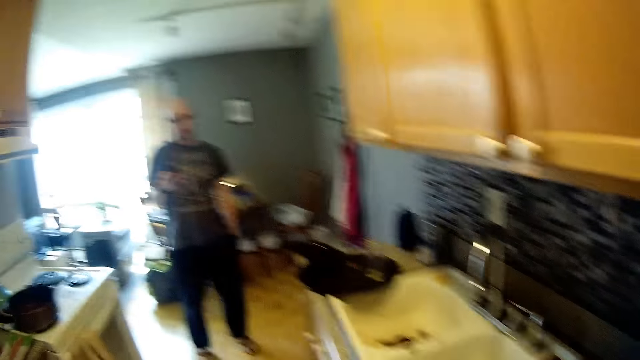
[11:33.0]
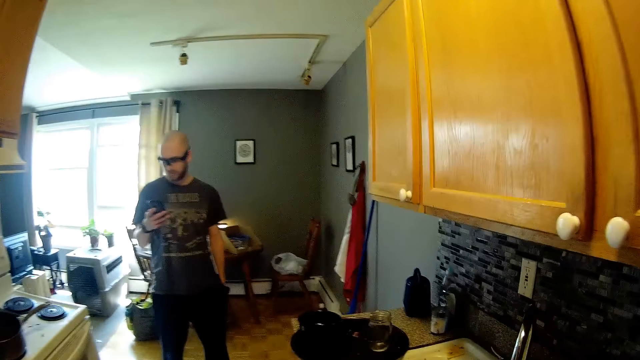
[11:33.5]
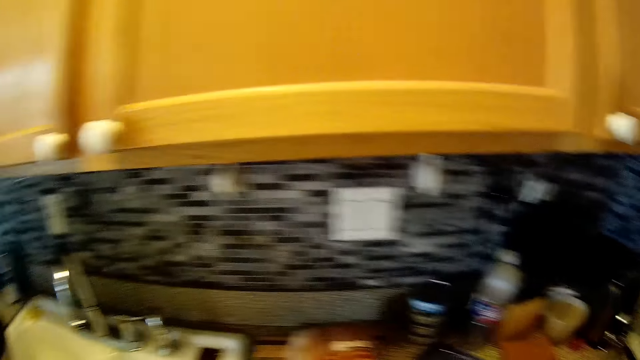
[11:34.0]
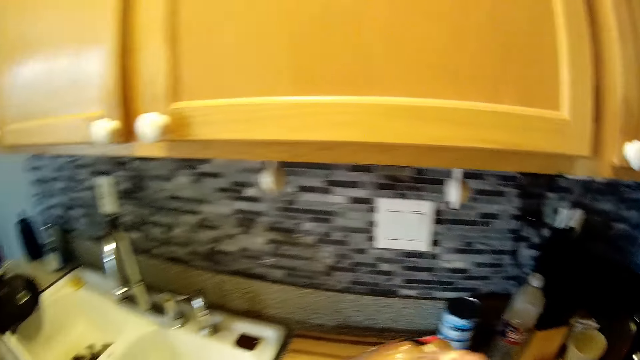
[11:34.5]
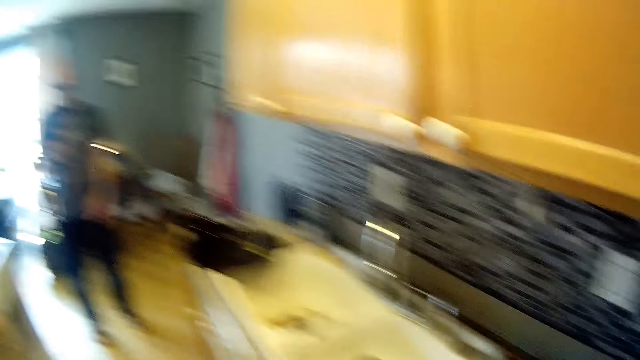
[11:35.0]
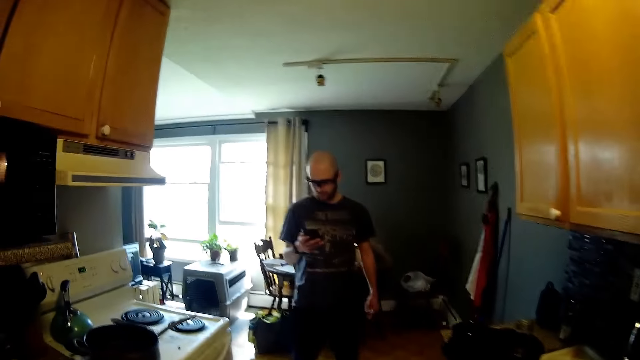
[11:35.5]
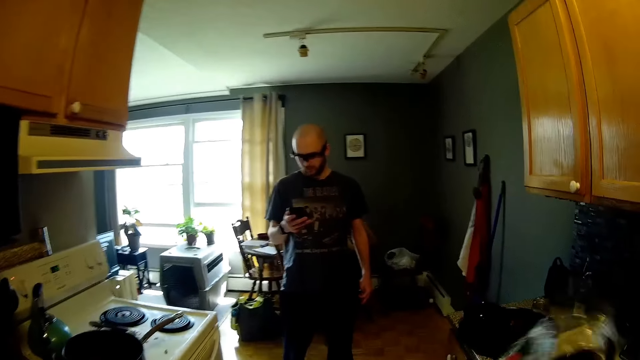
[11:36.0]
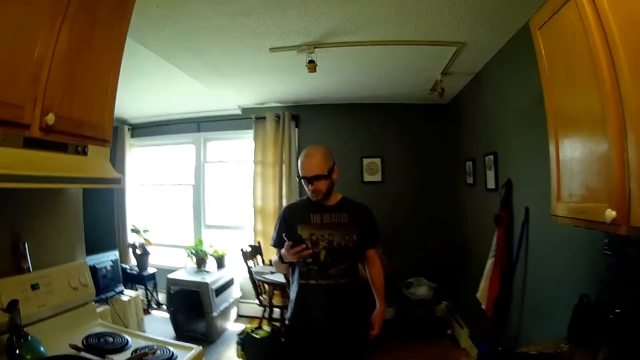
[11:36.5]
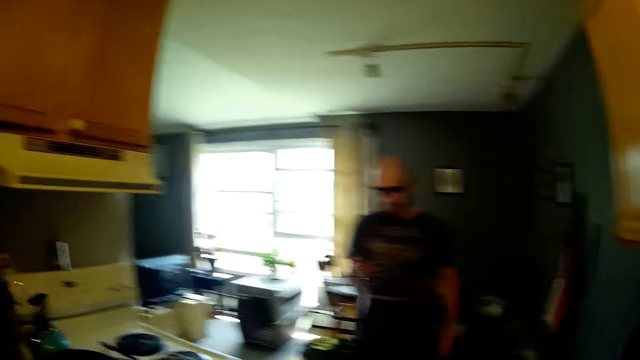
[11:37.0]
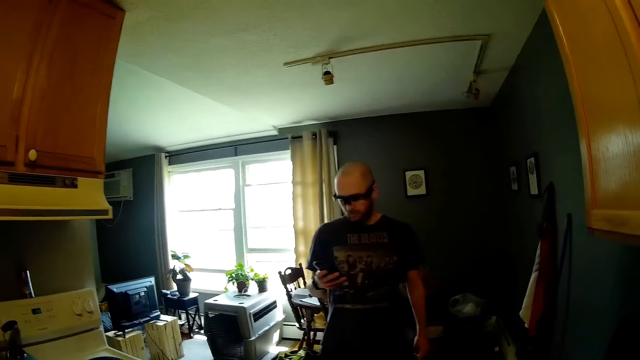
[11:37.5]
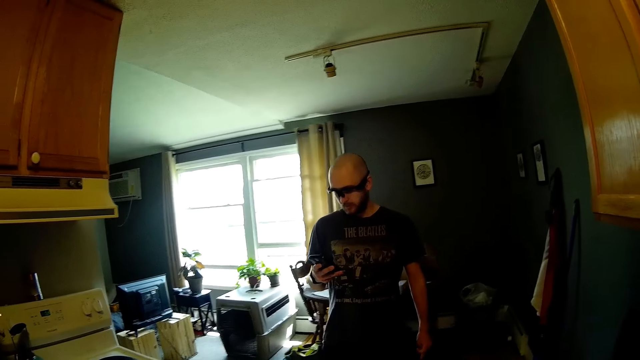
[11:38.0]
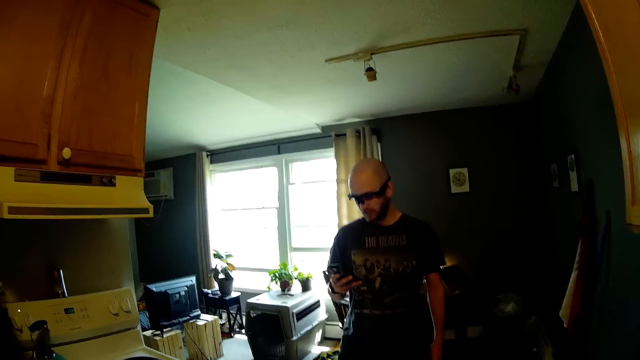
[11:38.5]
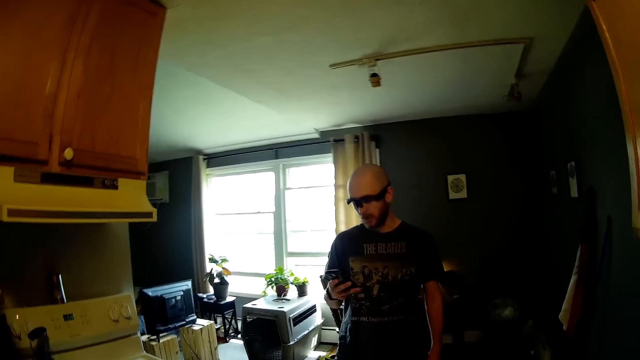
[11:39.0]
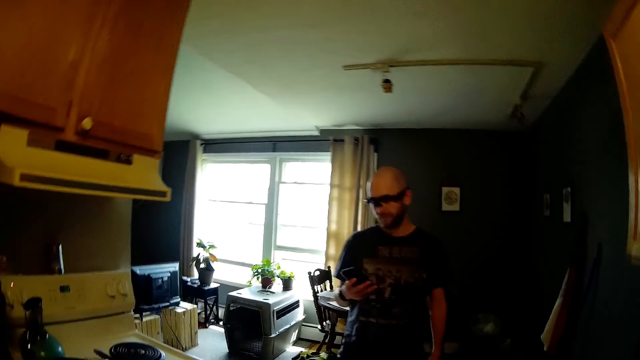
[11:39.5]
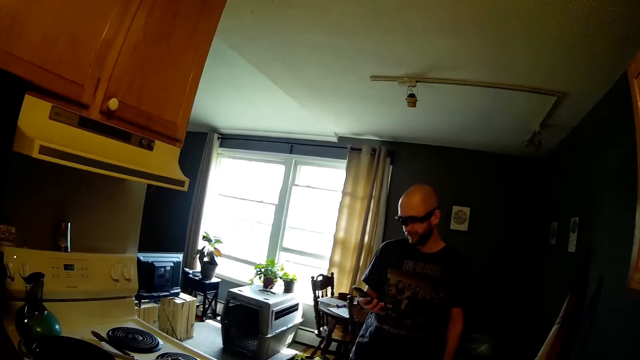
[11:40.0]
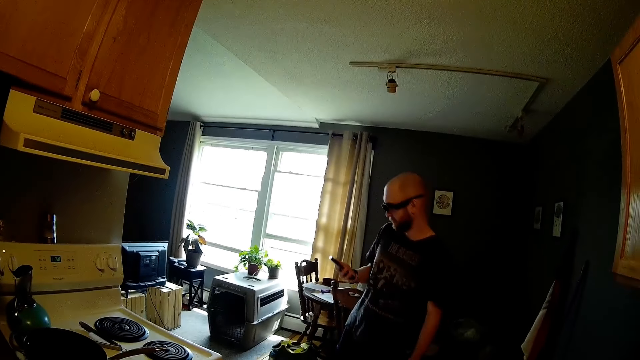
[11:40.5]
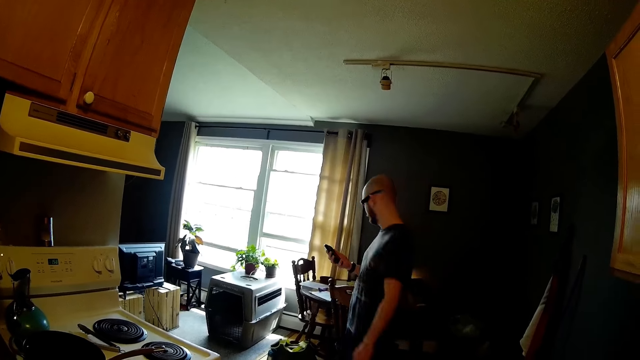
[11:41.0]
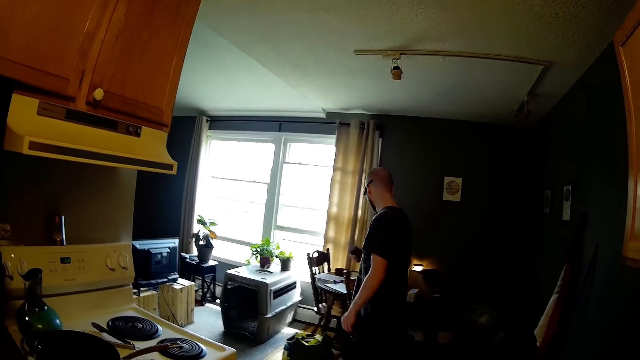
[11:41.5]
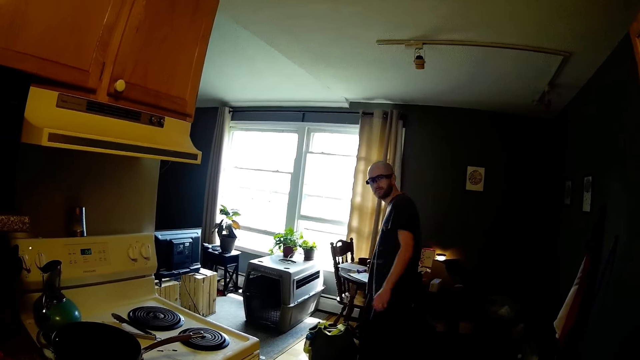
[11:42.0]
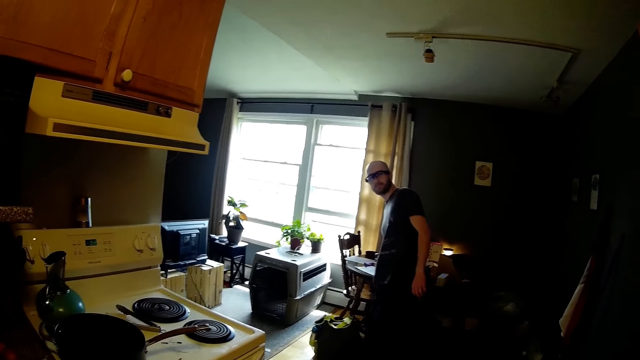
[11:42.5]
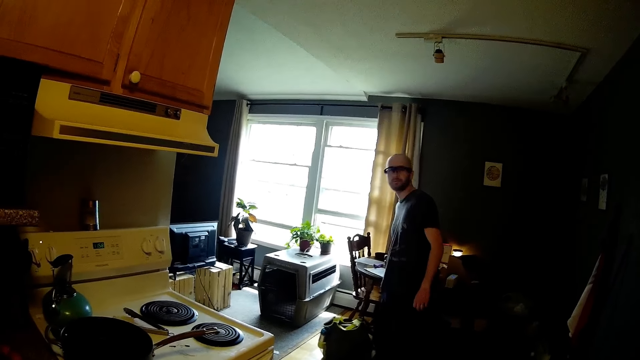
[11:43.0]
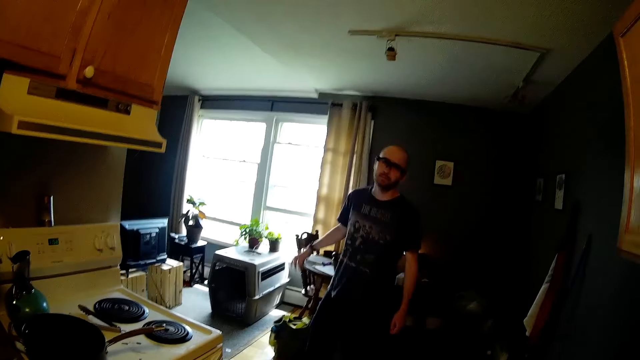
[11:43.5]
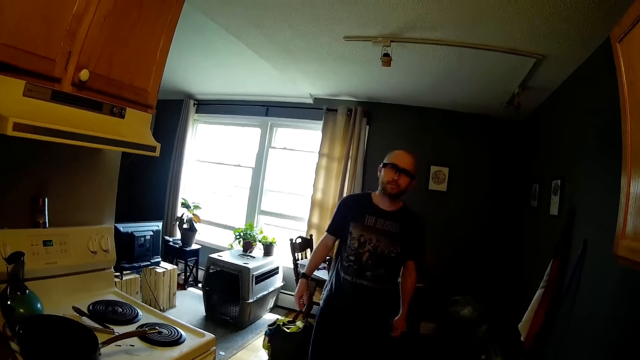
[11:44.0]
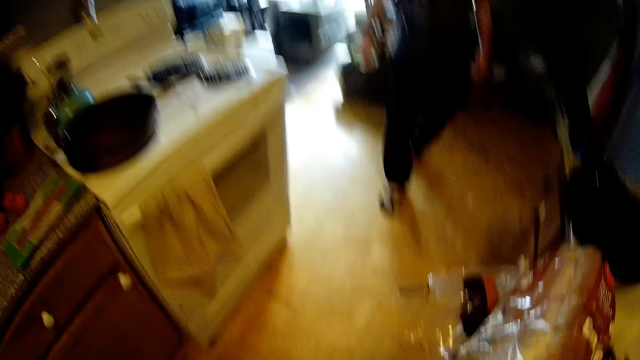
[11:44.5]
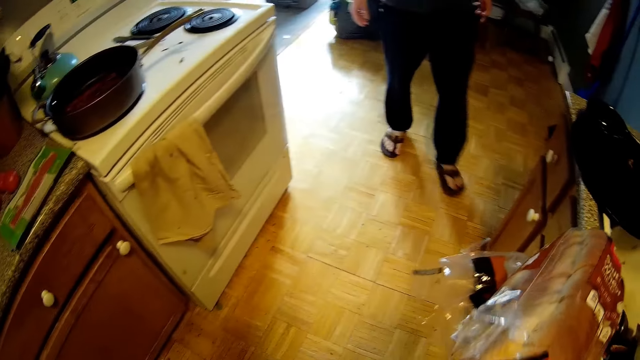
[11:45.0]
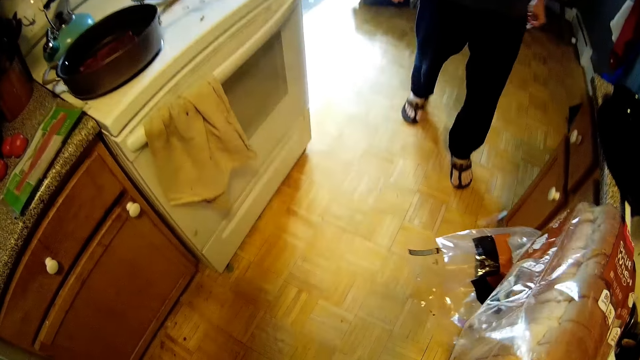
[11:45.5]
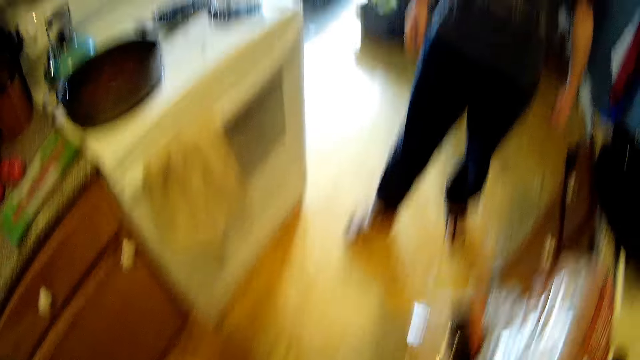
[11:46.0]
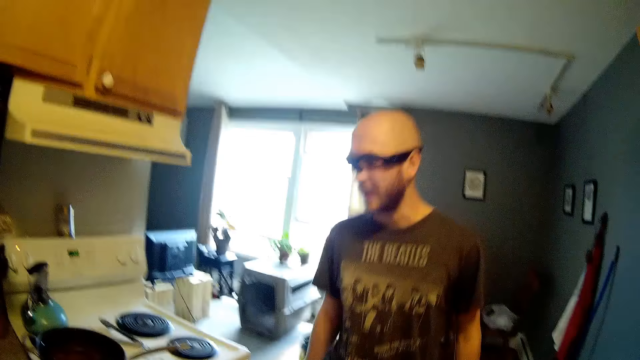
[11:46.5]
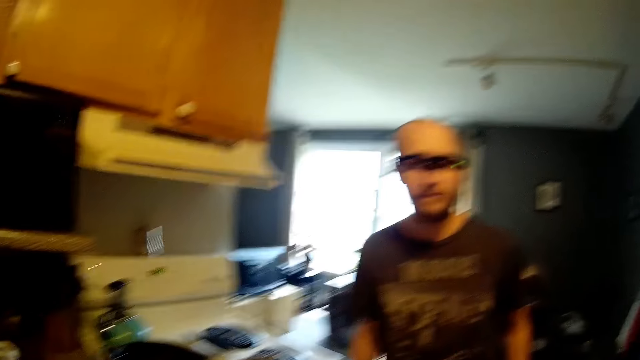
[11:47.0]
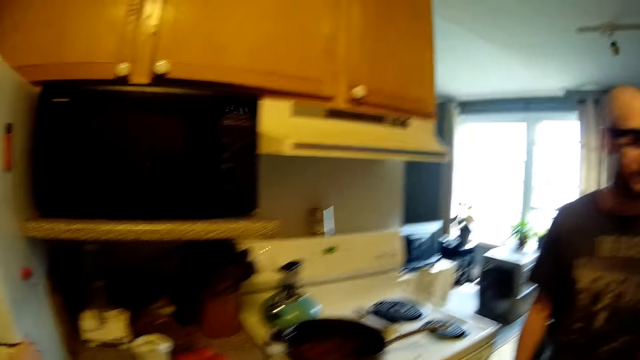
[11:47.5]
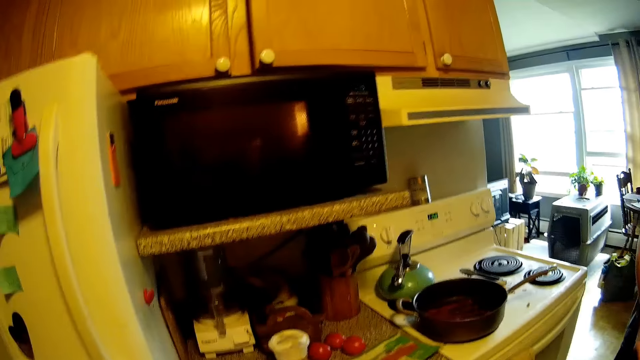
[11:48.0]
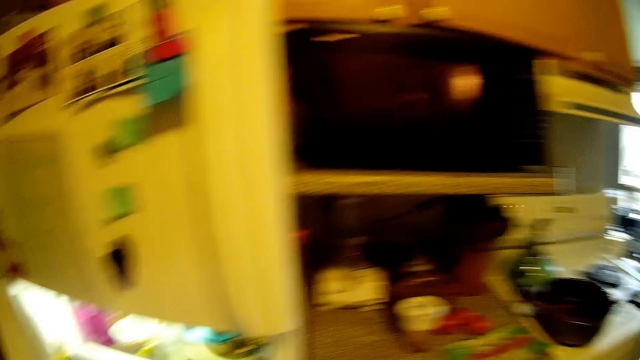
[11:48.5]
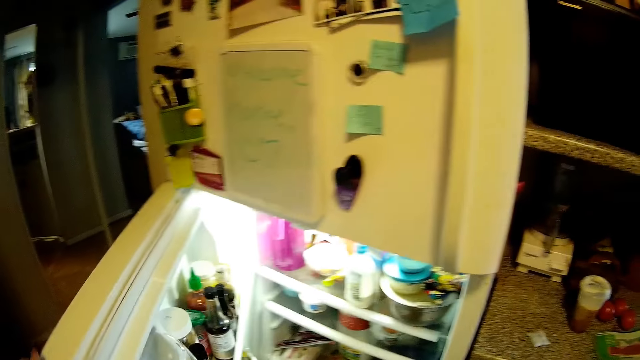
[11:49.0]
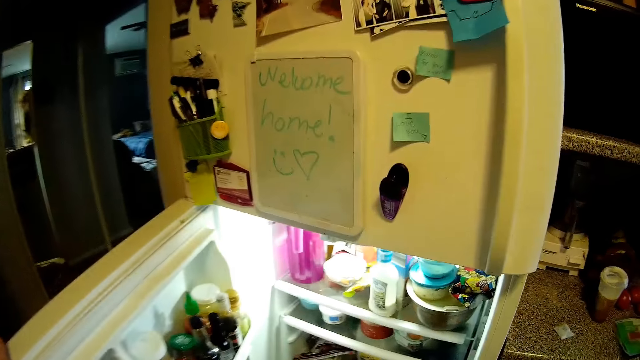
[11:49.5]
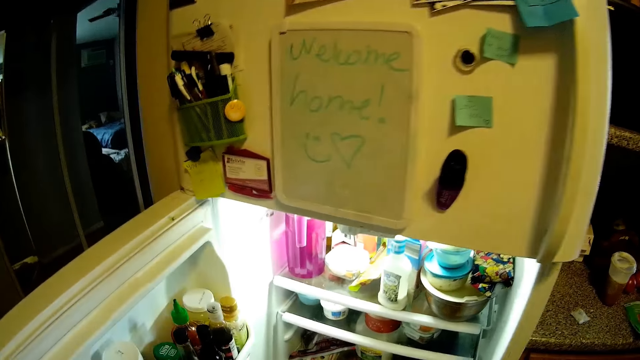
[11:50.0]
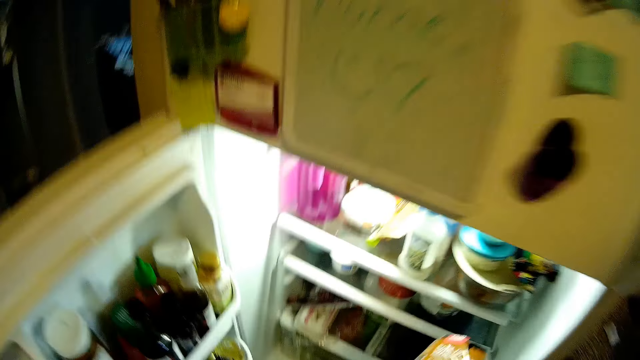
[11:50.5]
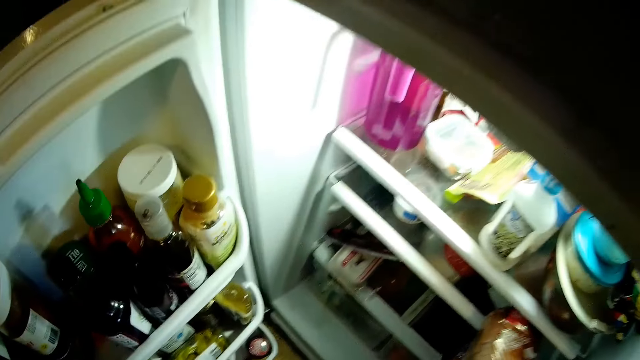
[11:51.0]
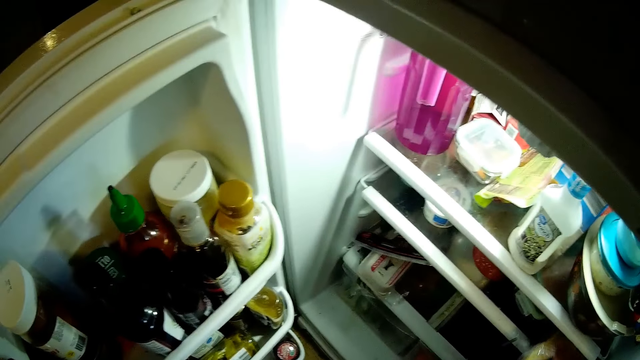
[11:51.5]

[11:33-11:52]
The man operates the phone with his right hand. The camera wearer looks at the man. She interacts with the man. She talks to the man. The man drops the phone on the dining table with his right hand. The camera wearer holds a loaf of bread. She sings. She opens the fridge with her left hand. She drops the loaf of bread in the fridge with her right hand.

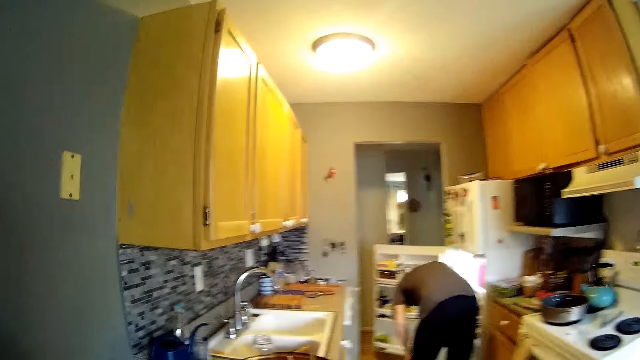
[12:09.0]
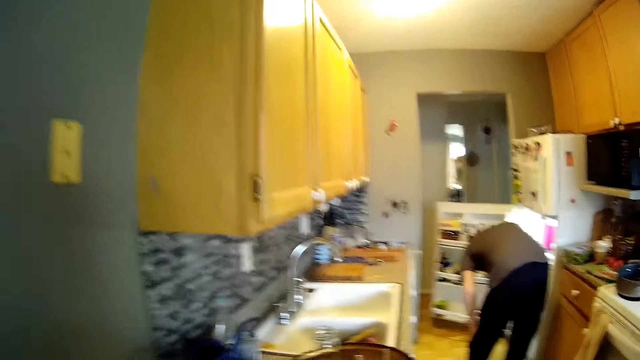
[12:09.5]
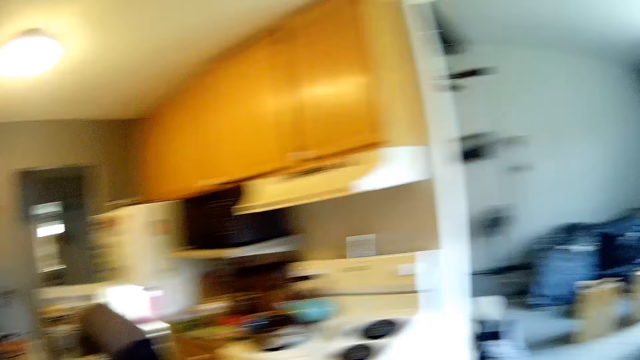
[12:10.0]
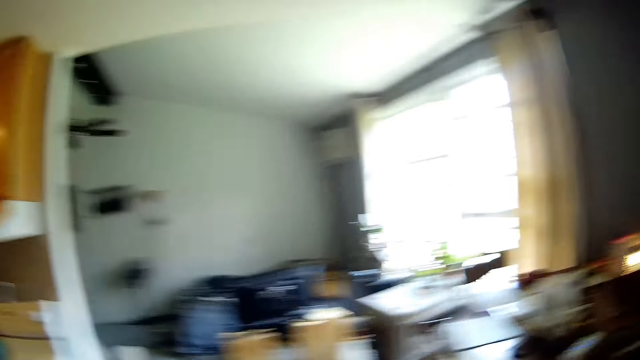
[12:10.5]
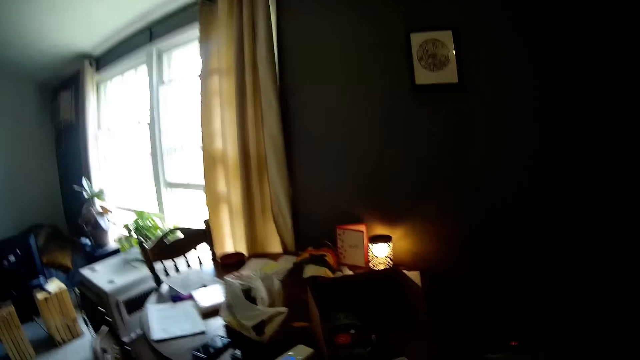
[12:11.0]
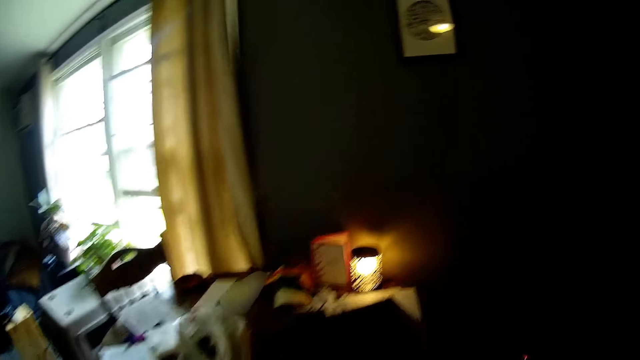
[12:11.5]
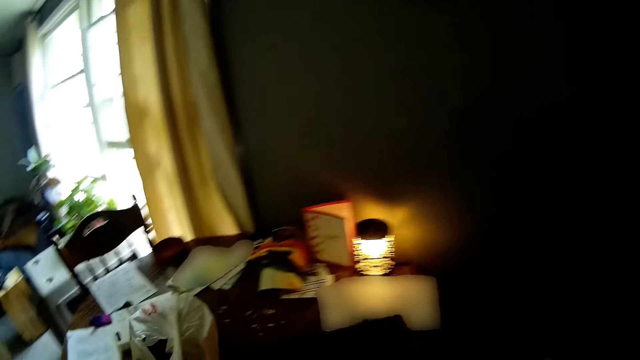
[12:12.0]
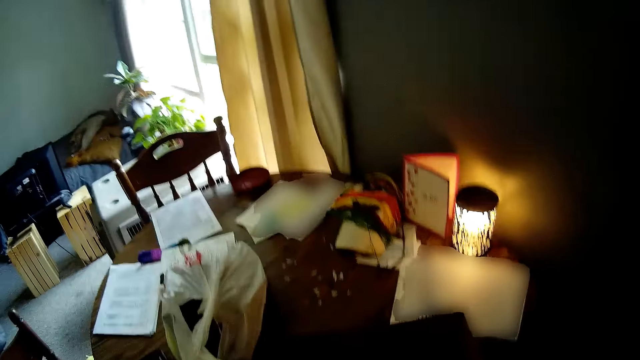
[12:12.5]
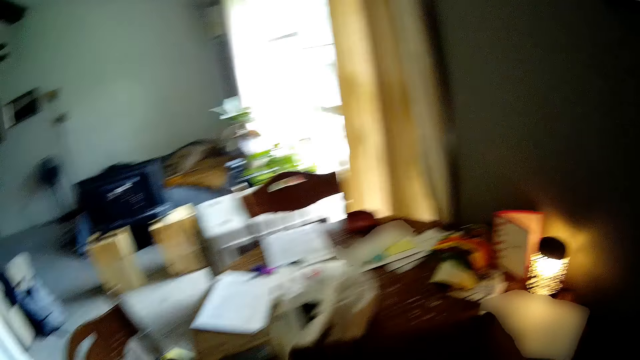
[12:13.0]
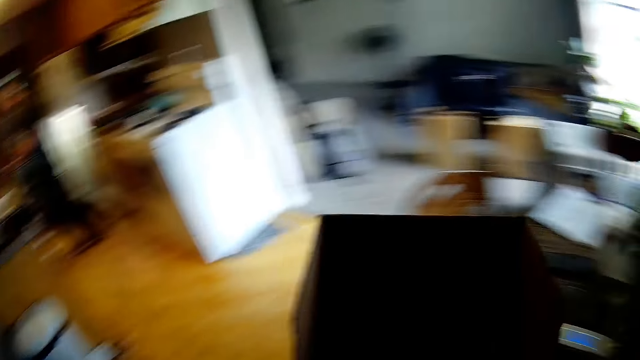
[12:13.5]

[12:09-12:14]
The camera wearer looks at a person and talks to the person. She looks at the table. She picks a carton on the dining table with her right hand.
